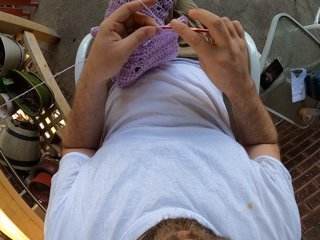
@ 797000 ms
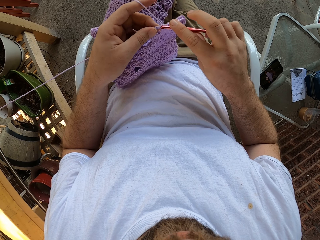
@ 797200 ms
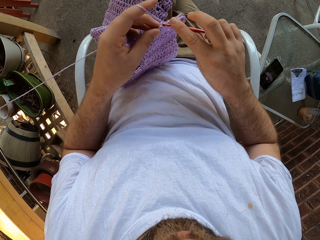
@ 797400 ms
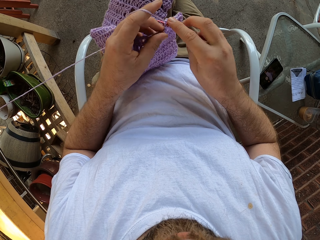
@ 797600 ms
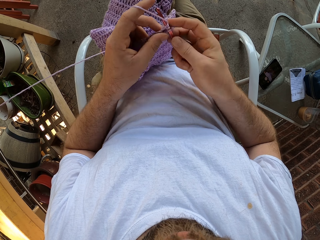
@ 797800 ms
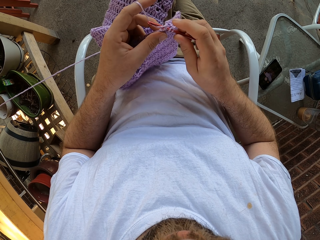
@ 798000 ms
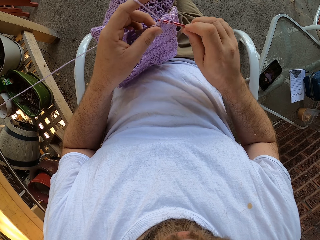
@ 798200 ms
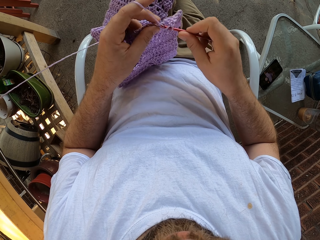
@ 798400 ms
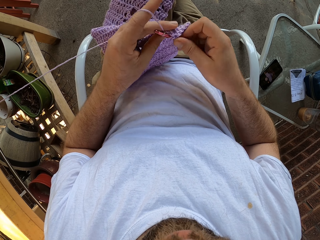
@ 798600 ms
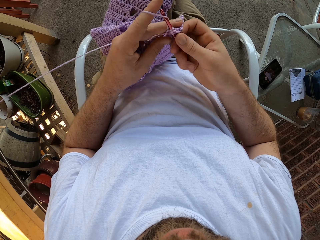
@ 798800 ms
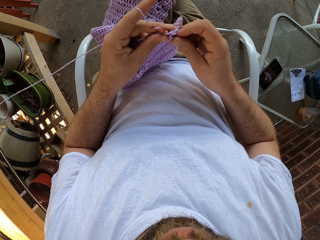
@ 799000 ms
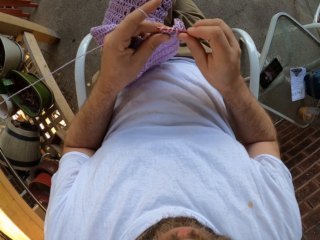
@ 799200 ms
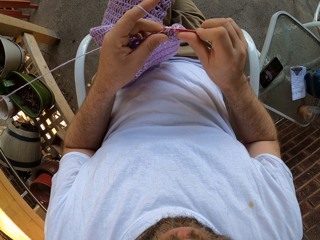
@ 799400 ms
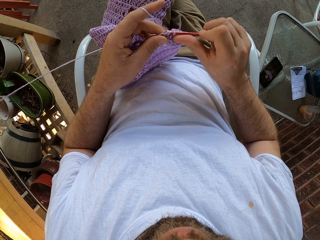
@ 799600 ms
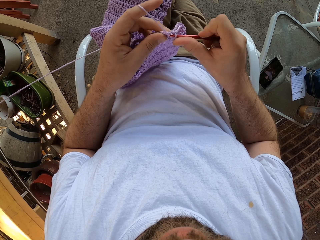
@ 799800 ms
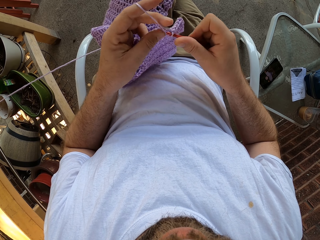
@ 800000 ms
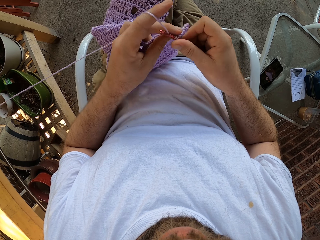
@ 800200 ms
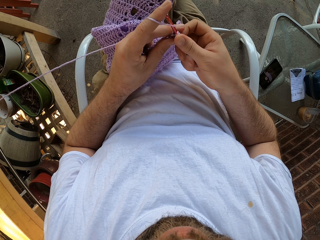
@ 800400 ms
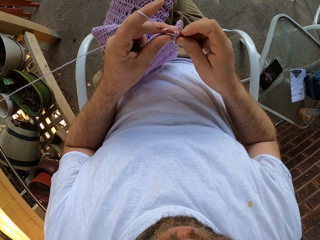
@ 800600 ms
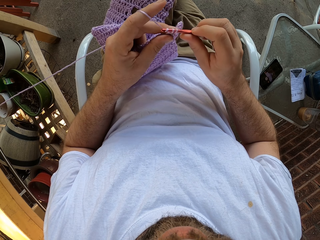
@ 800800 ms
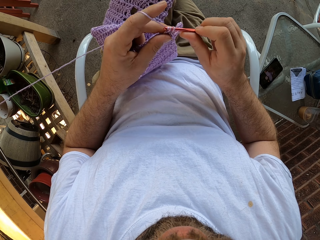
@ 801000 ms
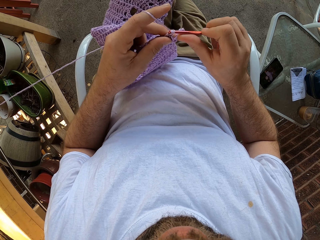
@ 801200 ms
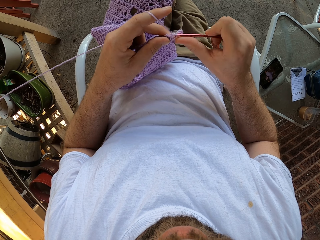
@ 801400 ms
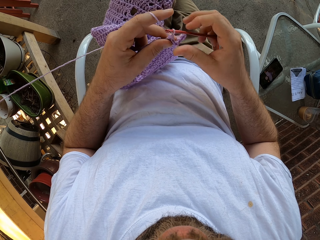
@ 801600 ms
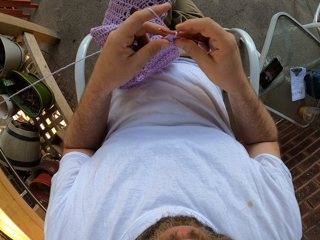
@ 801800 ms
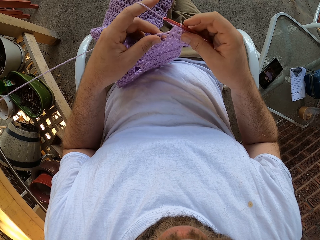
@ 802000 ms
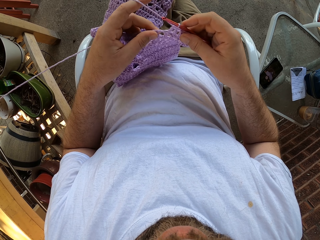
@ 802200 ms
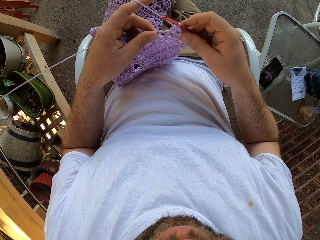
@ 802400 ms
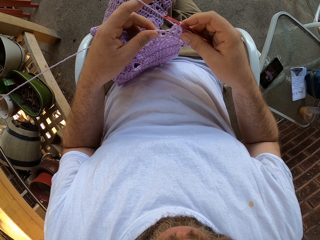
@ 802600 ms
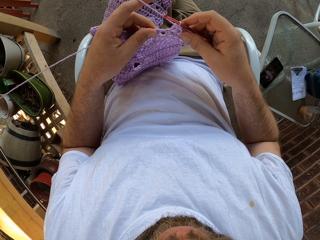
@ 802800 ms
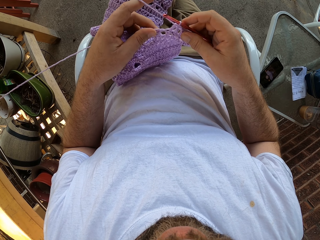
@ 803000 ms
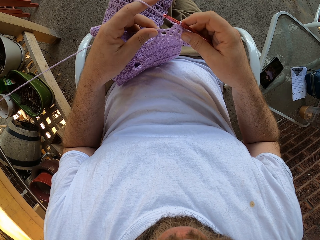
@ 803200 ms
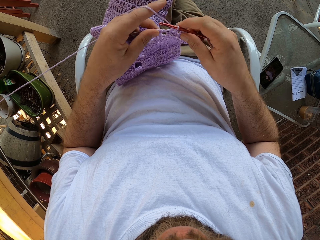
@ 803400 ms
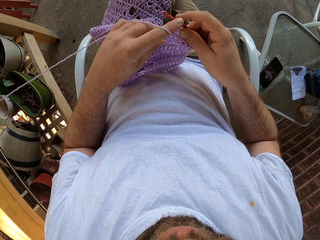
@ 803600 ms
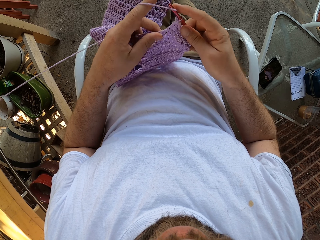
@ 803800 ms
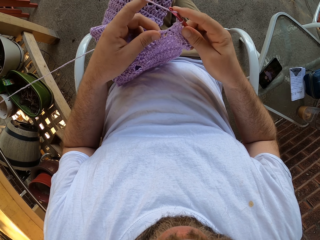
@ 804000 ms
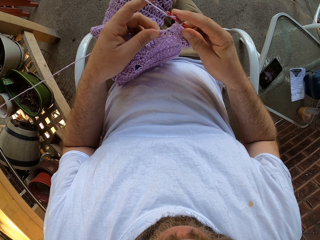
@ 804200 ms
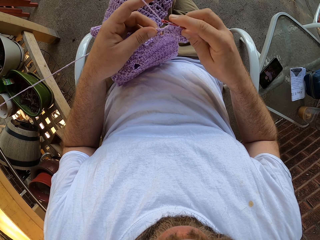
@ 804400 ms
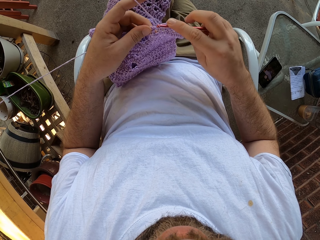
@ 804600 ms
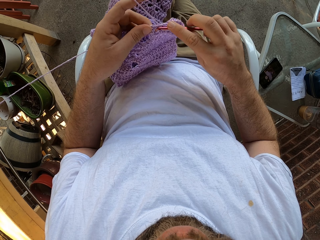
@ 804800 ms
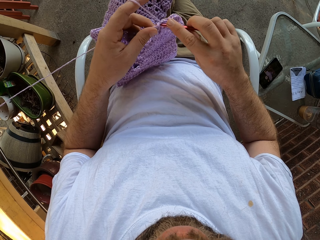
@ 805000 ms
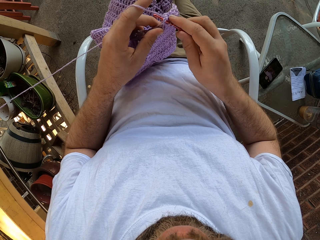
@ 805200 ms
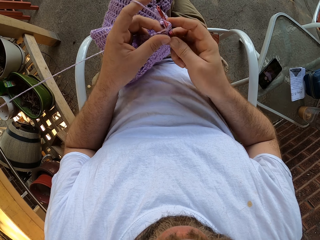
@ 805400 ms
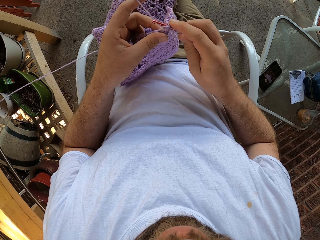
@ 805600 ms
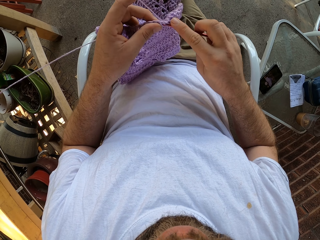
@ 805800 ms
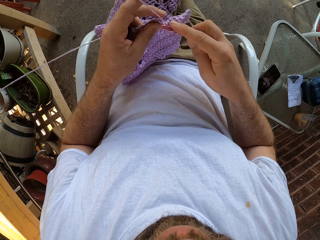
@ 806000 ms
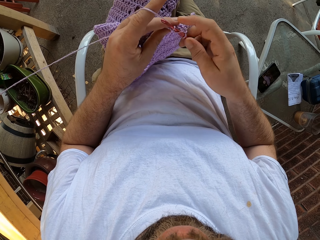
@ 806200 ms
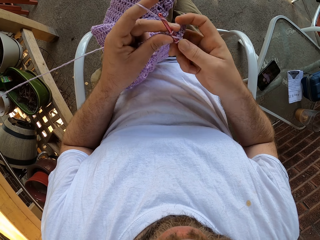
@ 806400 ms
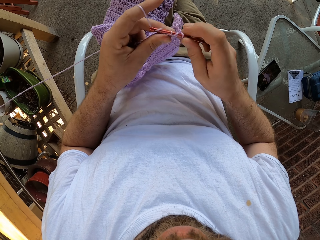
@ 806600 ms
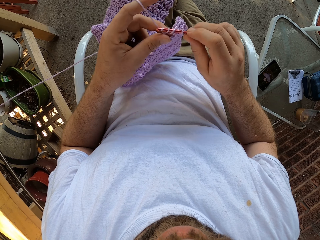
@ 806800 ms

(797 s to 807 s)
The camera wearer weaves the fabric. They pull the crochet. They hold the fabric. They weave the fabric.

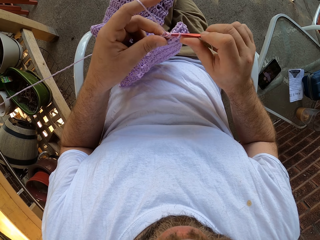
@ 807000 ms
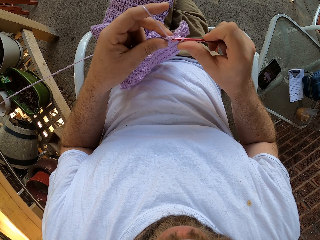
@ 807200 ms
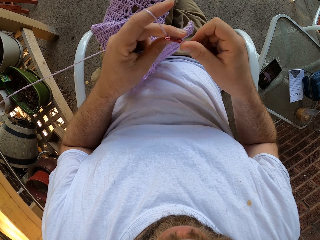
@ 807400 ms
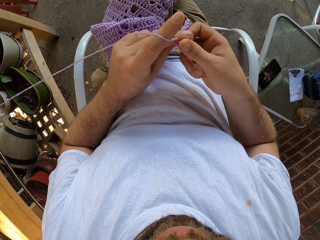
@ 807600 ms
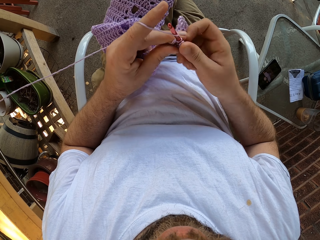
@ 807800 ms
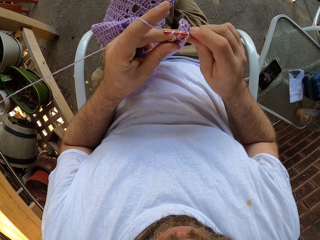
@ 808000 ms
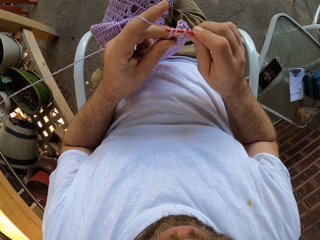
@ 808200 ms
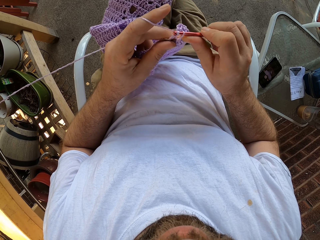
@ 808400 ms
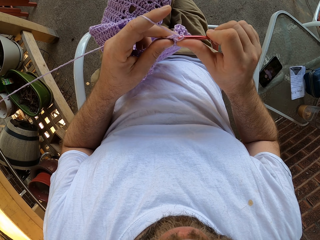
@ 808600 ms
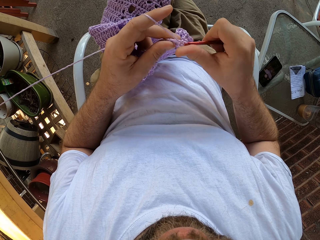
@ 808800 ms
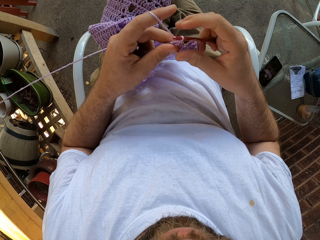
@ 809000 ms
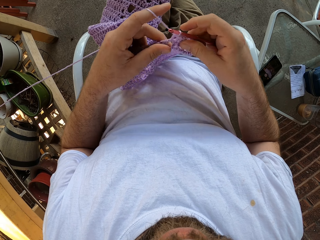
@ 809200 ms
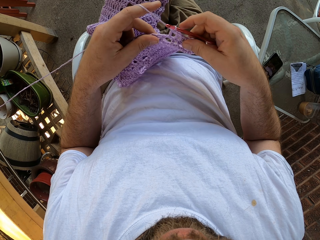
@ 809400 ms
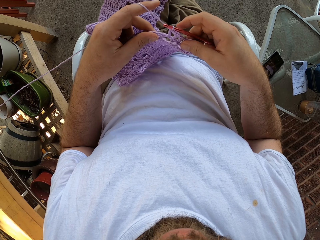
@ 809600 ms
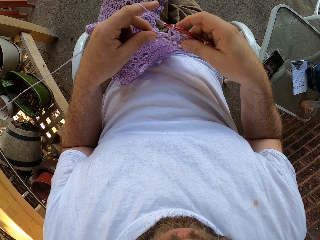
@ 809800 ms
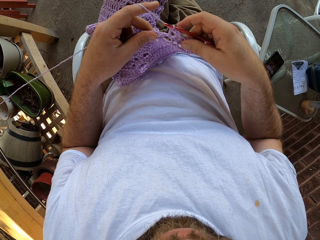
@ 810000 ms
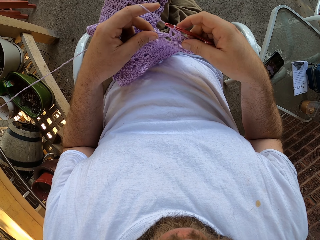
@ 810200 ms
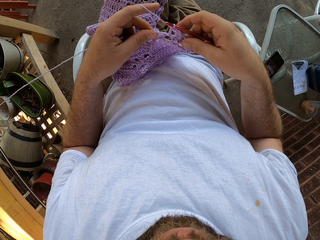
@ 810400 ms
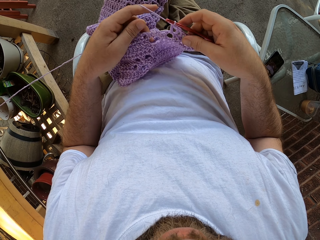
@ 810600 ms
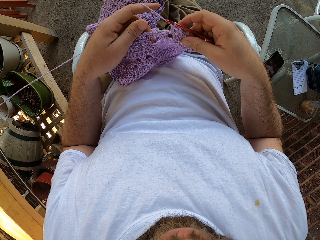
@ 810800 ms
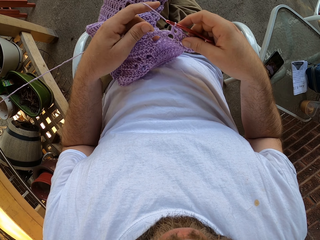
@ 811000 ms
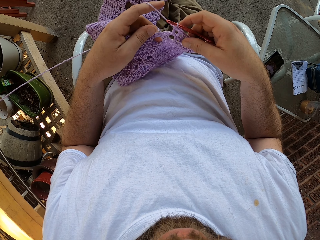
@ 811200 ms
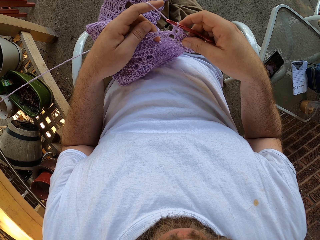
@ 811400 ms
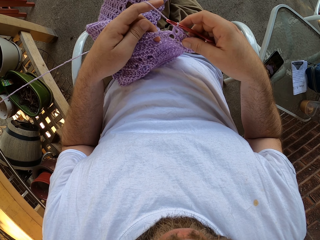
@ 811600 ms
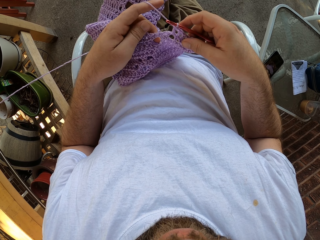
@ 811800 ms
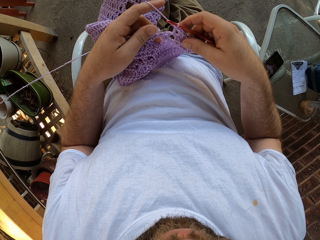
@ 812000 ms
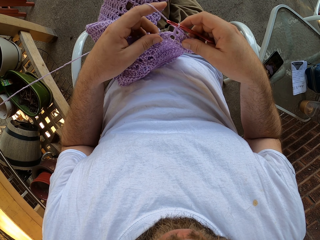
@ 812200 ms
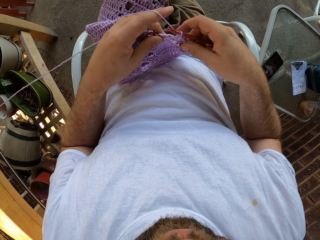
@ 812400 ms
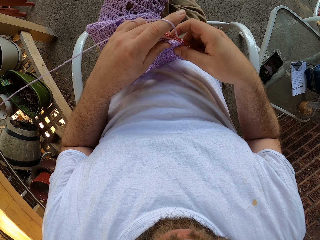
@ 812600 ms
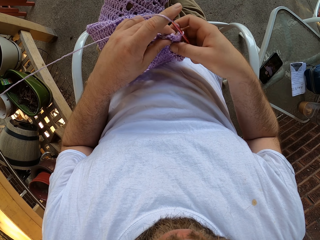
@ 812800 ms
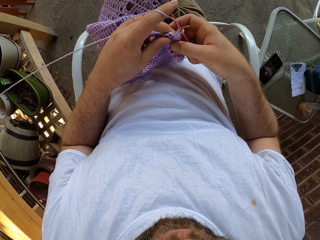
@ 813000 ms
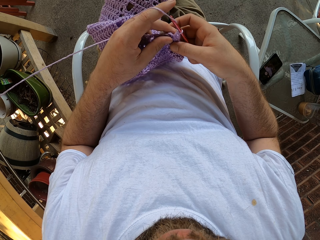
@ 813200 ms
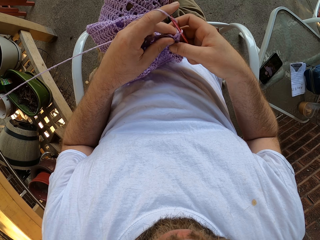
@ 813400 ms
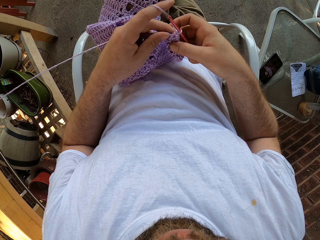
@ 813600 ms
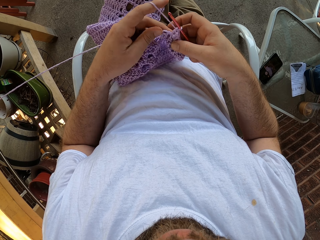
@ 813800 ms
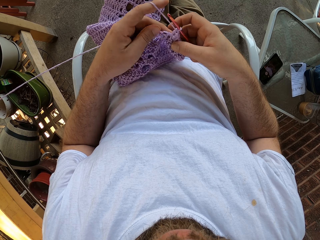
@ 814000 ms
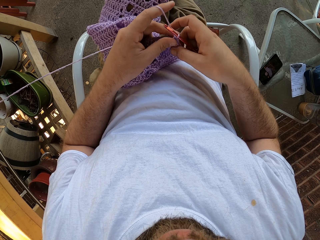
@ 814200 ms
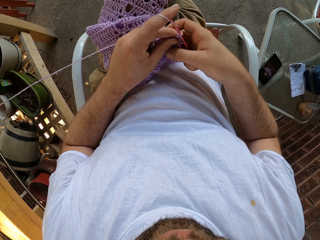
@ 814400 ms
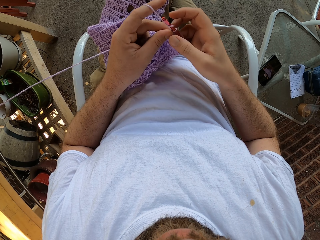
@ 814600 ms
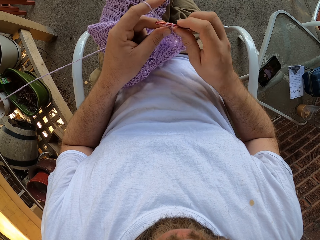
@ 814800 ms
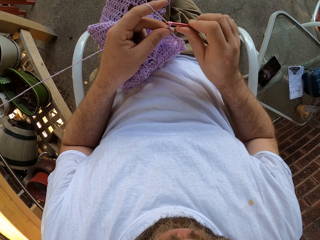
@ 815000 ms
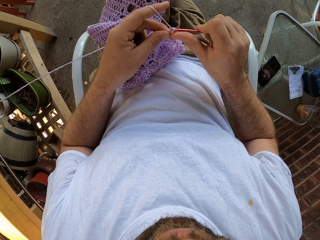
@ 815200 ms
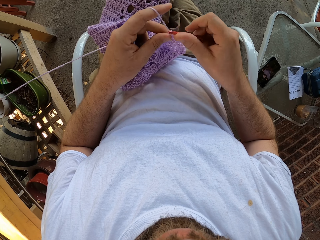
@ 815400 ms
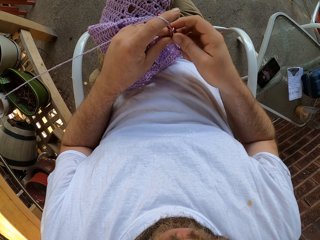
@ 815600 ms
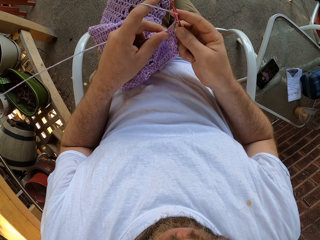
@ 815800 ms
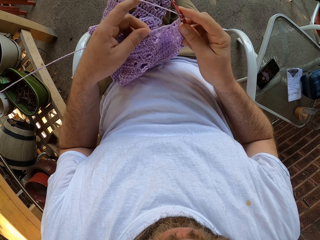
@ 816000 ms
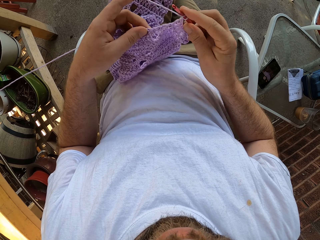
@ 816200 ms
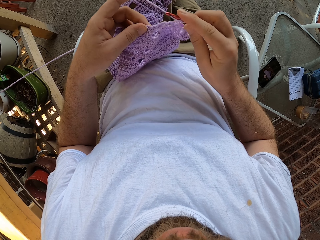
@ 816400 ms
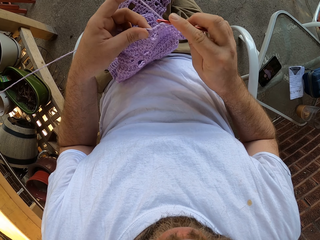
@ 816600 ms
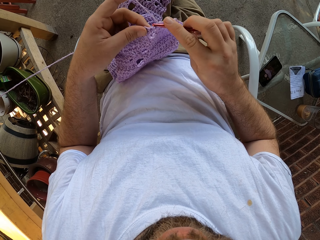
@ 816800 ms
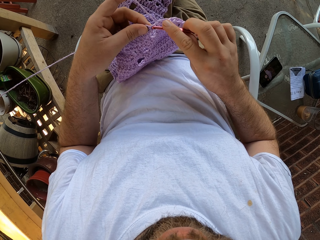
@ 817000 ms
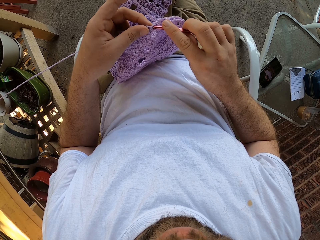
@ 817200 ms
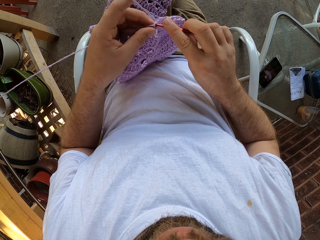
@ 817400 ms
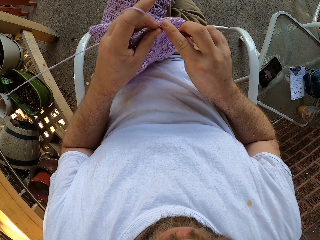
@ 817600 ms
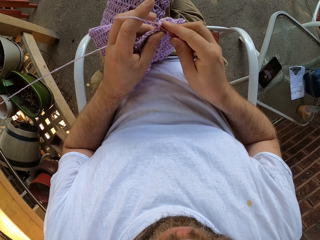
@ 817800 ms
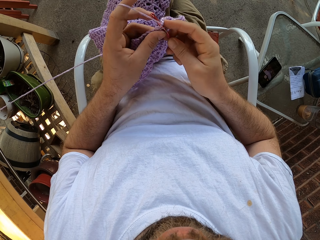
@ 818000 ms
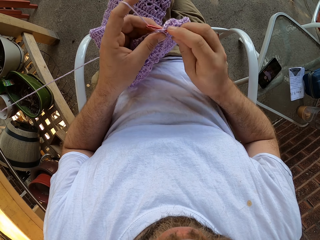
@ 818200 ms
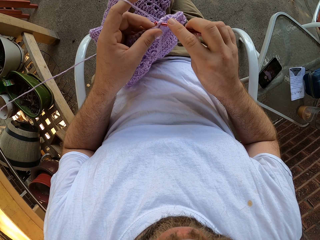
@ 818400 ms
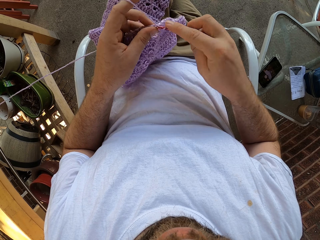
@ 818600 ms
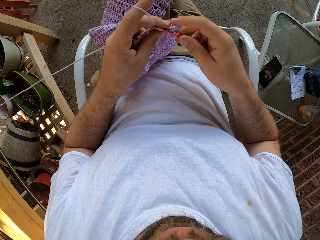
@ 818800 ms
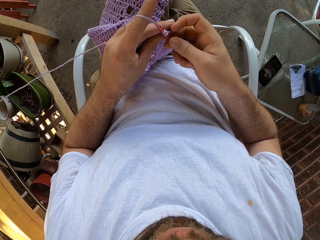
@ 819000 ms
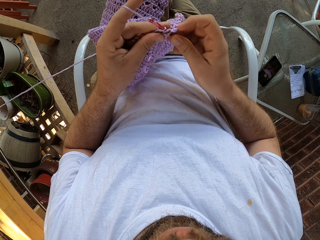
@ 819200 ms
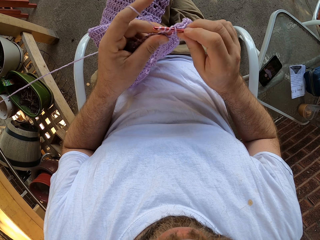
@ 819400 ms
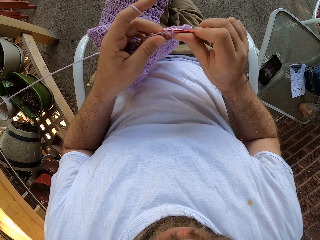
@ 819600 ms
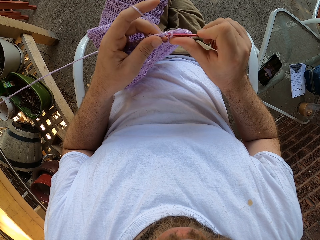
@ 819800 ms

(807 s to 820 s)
The camera wearer pulls the crochet. They hold the fabric. They move the crochet. They weave the fabric.
